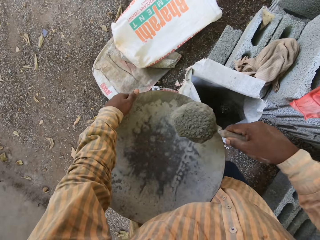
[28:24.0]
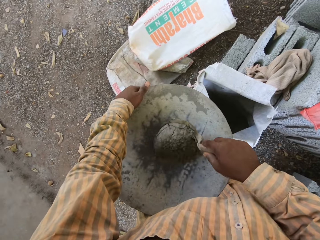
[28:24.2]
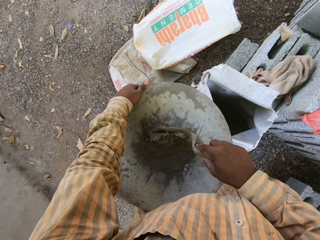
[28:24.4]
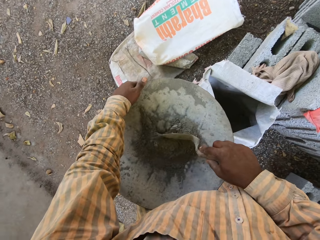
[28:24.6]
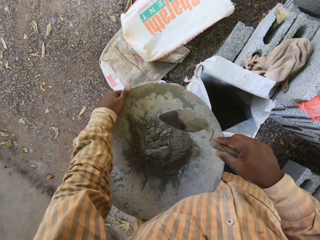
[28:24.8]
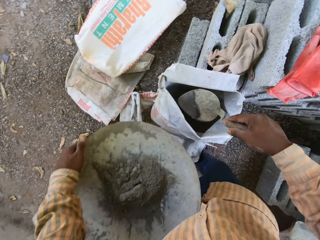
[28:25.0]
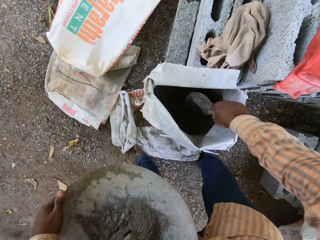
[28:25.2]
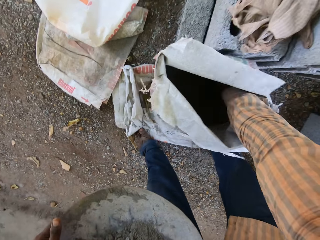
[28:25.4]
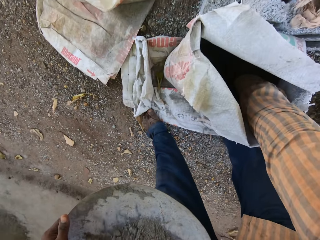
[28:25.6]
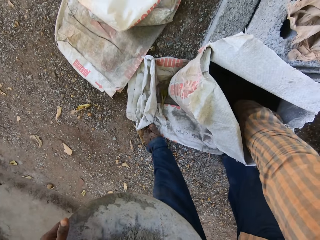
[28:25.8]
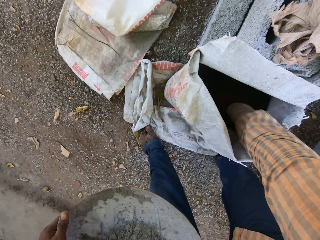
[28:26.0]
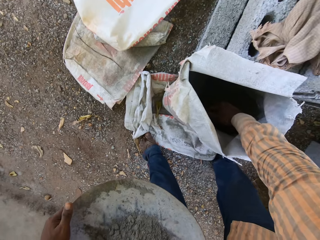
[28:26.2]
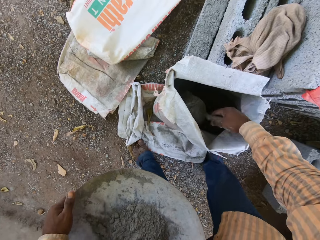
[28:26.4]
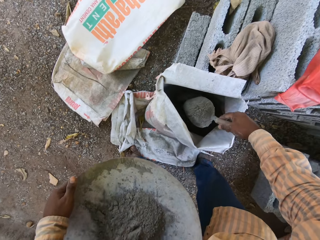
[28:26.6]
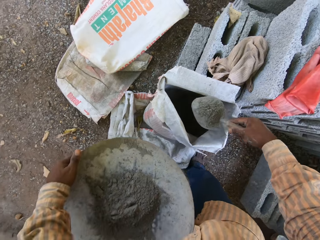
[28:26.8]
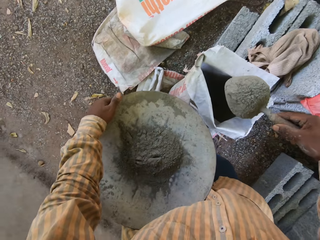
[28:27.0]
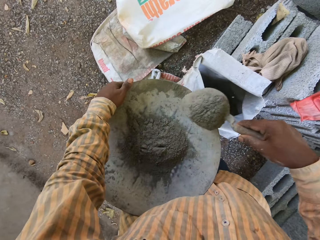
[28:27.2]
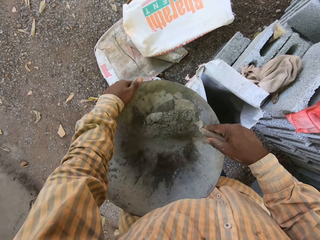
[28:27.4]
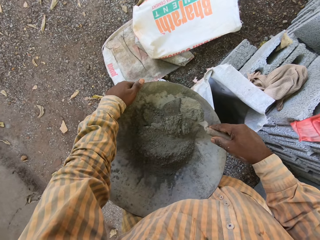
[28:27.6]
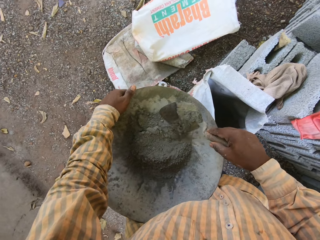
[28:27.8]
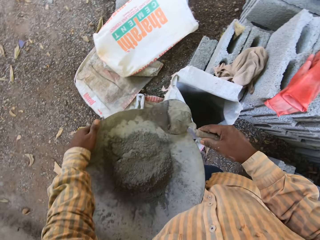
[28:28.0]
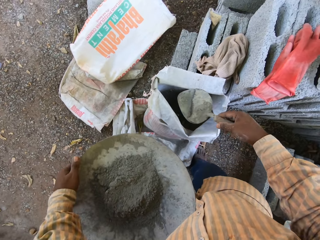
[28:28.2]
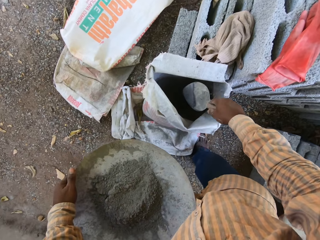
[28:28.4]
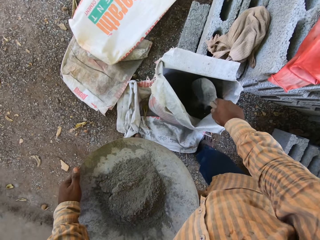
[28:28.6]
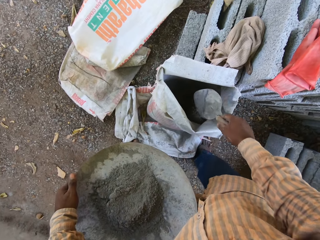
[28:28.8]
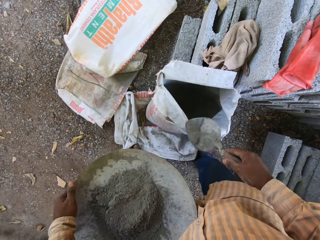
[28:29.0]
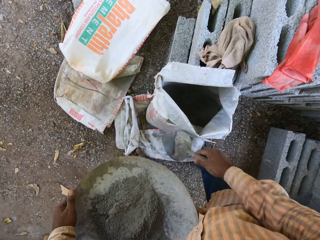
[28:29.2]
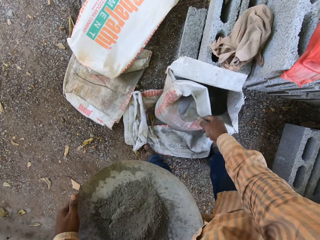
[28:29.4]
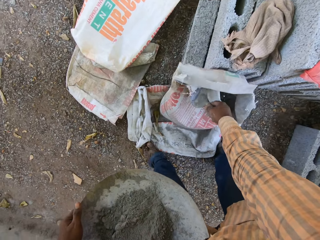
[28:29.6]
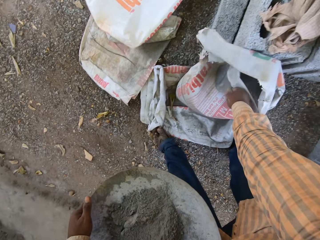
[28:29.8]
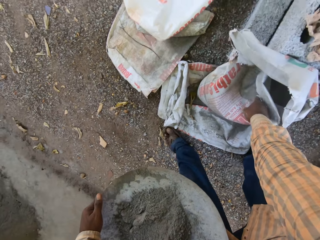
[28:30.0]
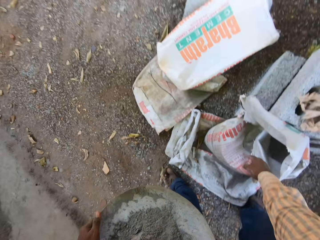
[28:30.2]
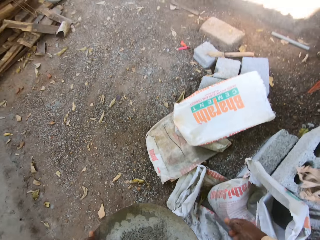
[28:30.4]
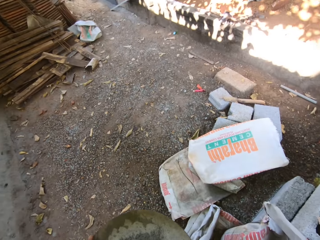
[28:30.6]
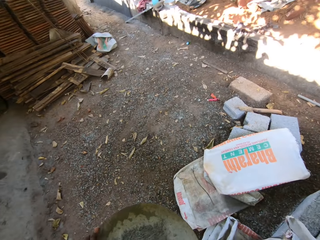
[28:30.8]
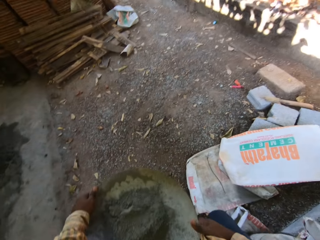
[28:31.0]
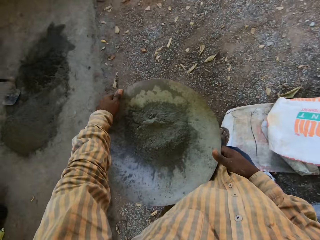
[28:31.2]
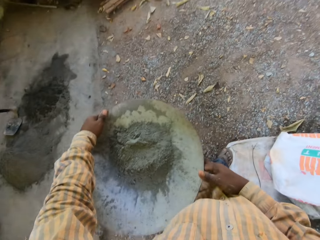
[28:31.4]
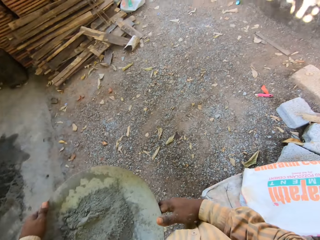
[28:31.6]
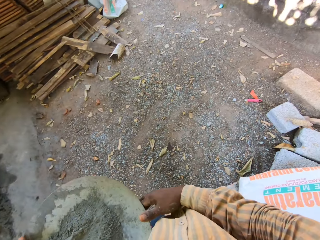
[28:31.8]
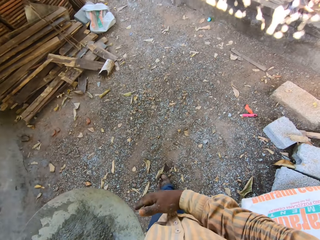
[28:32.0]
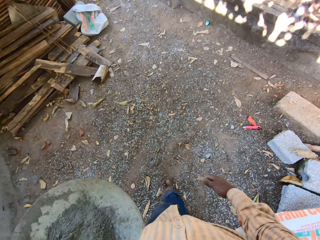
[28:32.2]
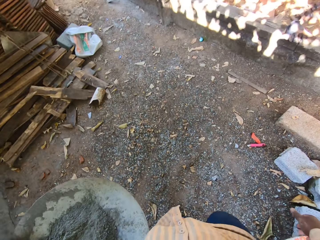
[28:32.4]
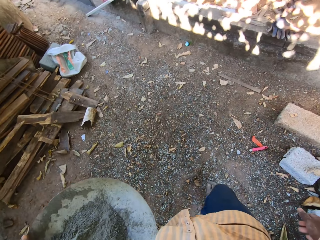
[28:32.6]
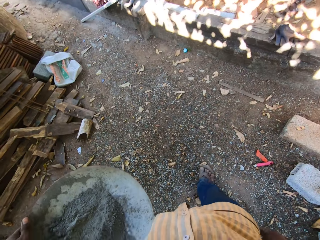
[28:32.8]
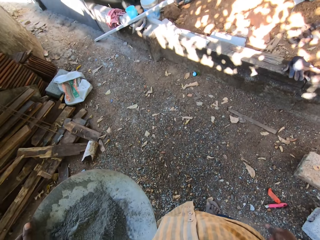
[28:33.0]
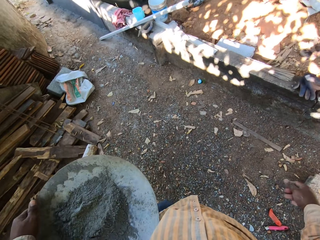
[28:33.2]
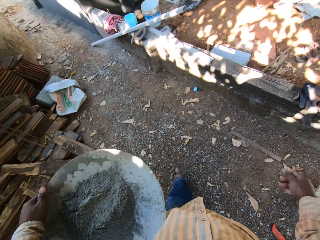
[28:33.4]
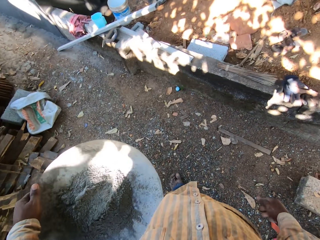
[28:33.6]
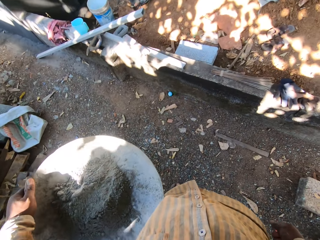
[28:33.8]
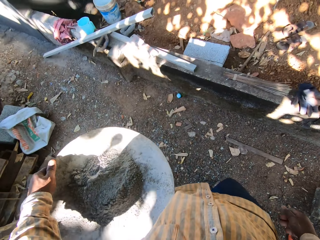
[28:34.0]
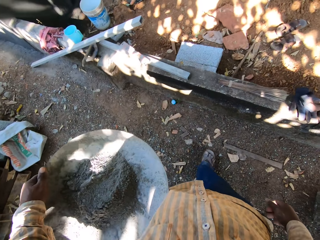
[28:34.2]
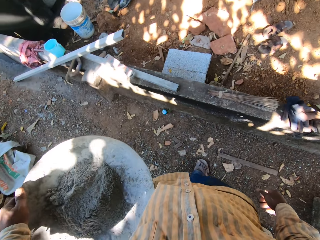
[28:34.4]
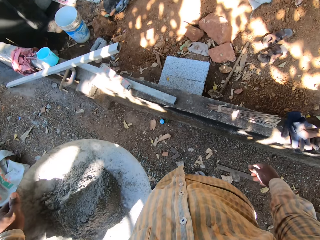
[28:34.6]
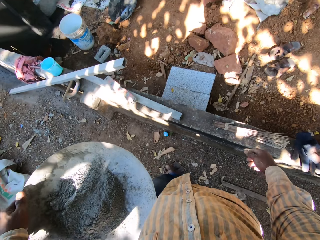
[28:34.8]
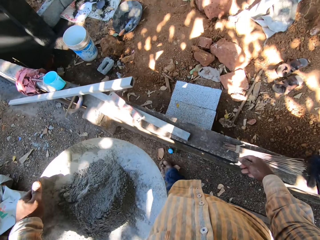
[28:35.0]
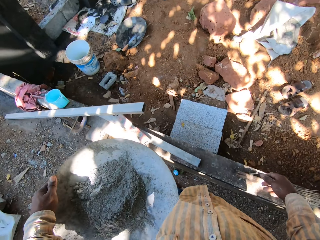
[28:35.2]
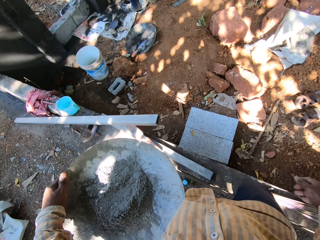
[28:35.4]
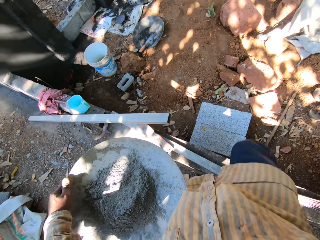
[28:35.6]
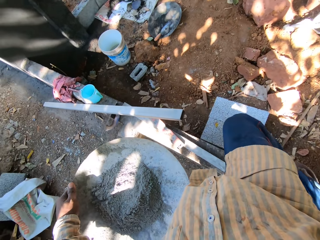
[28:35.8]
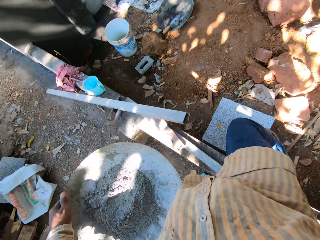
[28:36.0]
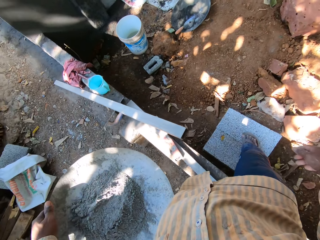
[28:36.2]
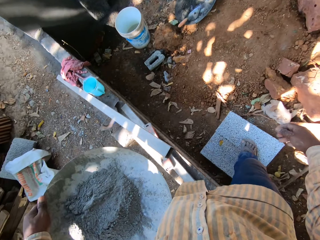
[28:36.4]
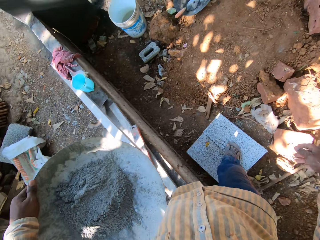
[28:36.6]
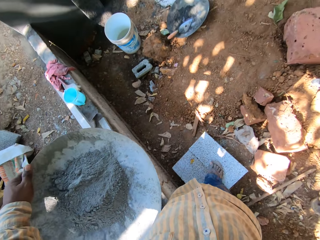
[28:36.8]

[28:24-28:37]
The camera wearer puts the cement in the aluminum basin. He scoops cement in the bag. He puts the cement in the basin. He puts cement from the trowel in the bag. He places the hand trowel on the bag of cement with his right hand. He closes the bag with the trowel. He stands up. He holds the basin with both hands. He holds the basin with his left hand. He walks towards the pillar.

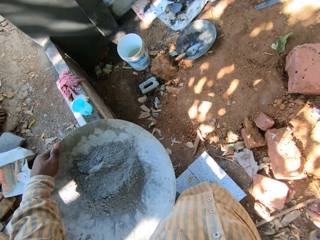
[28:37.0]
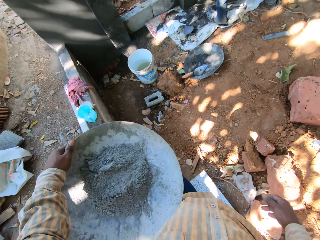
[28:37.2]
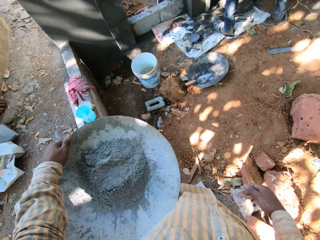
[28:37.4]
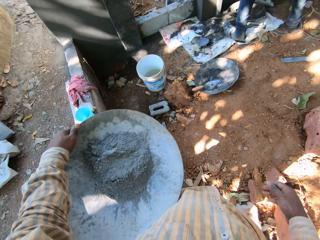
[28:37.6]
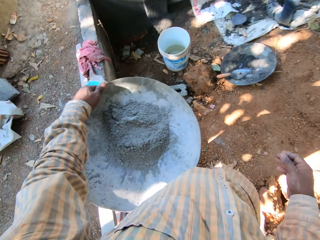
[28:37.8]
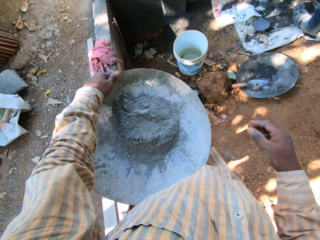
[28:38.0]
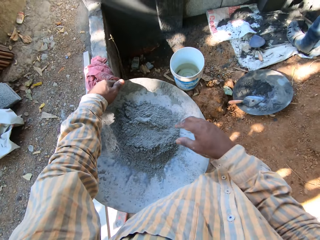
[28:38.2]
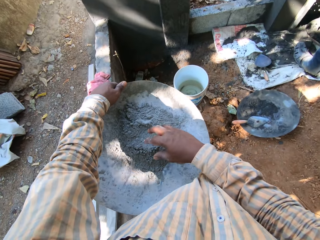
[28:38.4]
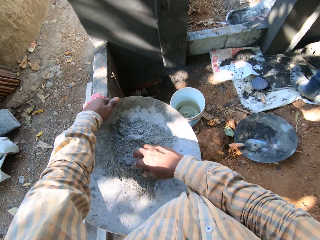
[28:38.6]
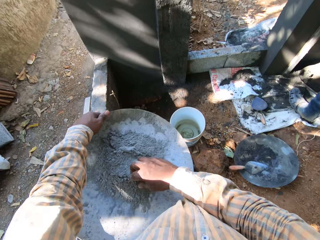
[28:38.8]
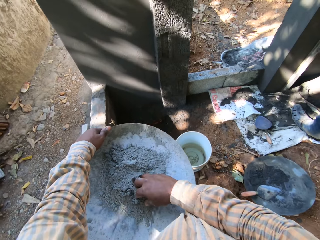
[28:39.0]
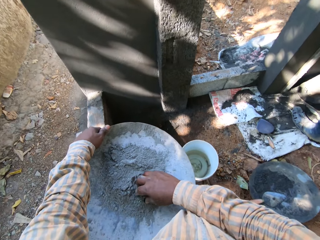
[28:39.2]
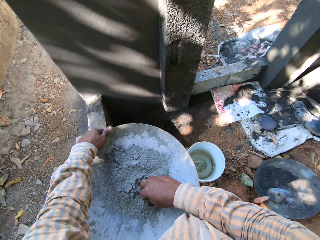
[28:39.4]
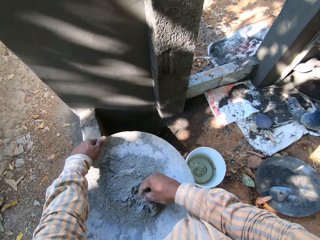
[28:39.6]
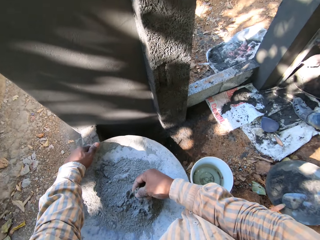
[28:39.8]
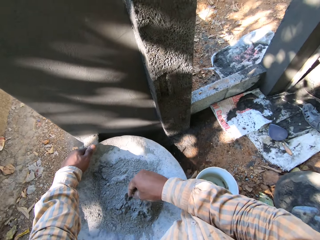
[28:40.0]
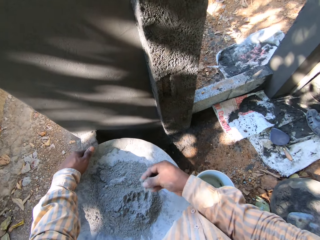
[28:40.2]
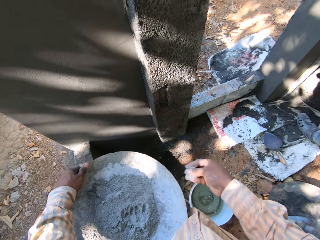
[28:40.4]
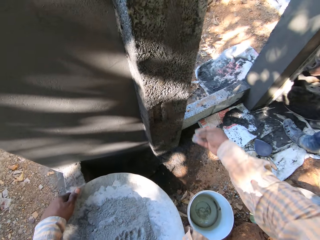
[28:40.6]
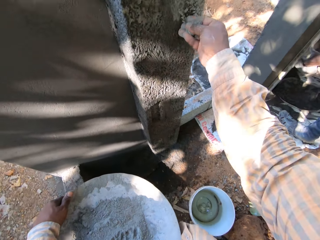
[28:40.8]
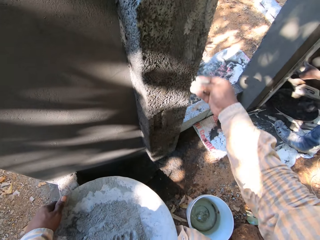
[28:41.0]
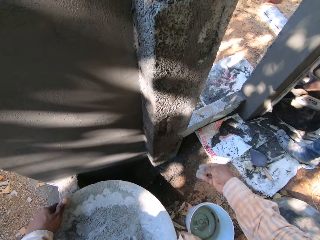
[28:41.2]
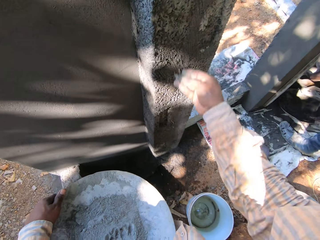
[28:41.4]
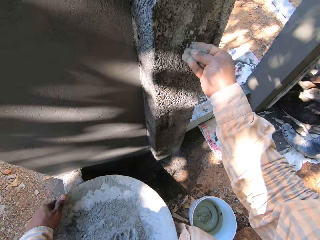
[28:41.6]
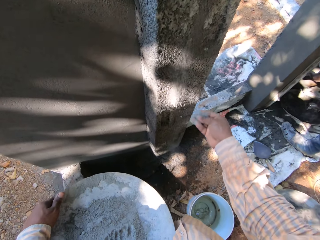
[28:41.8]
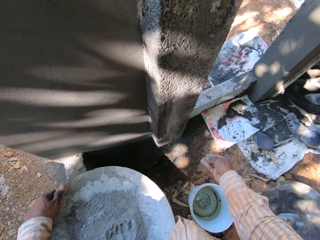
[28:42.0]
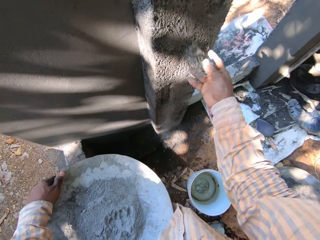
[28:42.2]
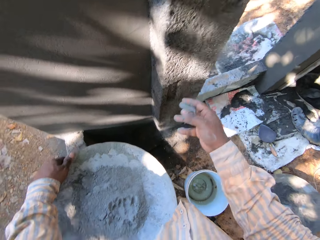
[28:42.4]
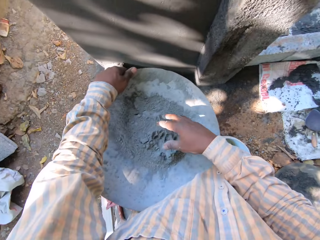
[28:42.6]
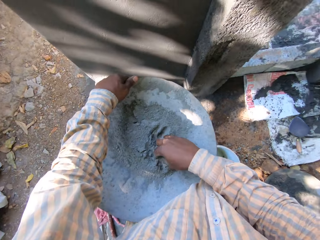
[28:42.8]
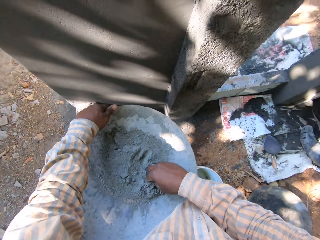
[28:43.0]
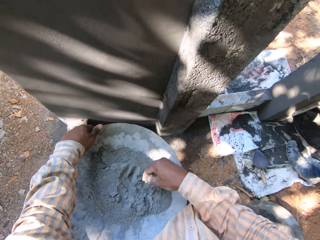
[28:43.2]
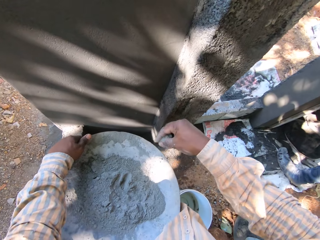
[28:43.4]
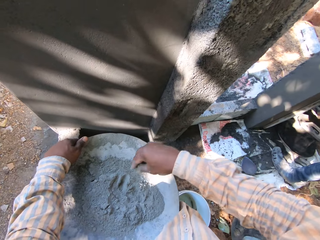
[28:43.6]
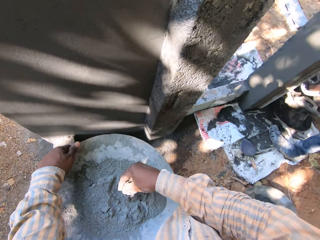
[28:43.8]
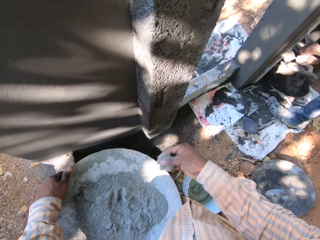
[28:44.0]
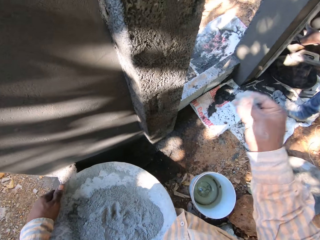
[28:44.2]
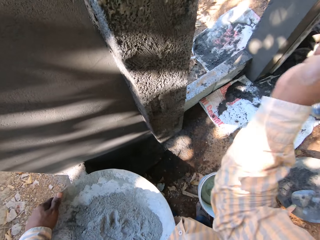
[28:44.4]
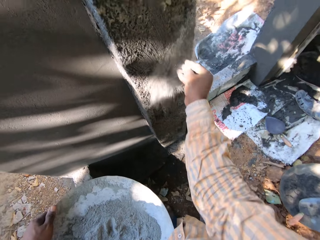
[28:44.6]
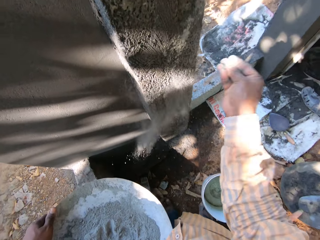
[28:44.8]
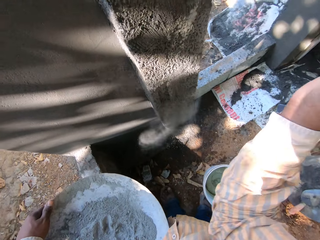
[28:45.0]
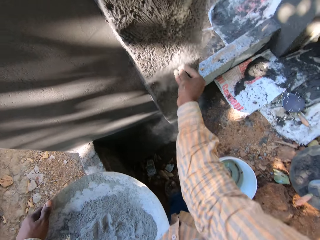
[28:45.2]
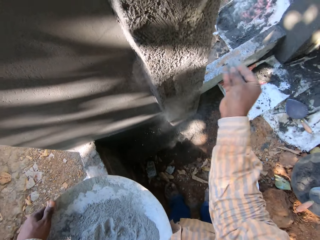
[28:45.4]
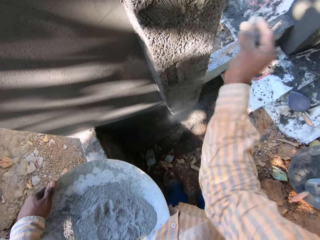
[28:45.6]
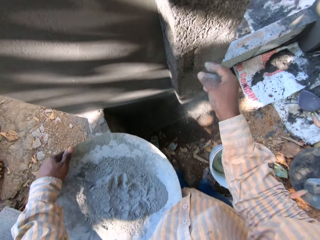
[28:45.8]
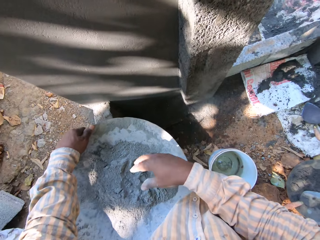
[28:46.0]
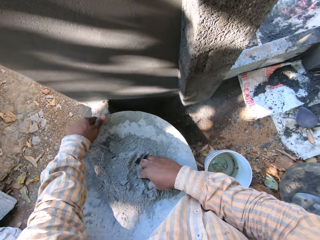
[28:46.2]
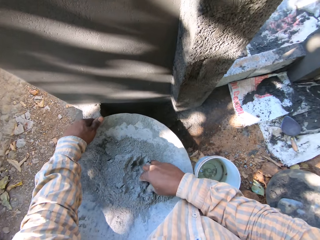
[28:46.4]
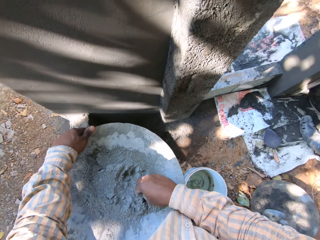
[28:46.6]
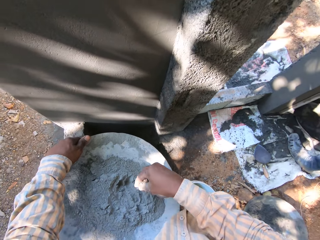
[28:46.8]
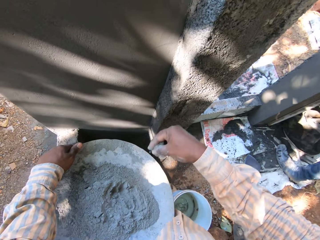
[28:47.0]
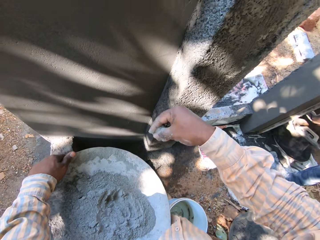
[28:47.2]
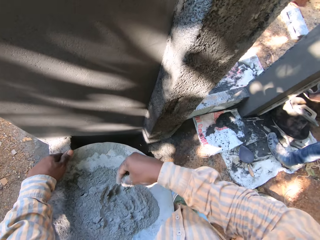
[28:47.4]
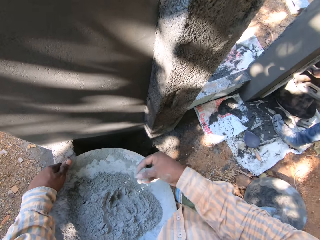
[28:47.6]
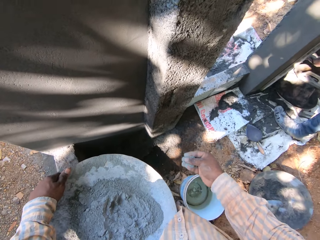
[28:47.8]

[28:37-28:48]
A man scoops cement from a head pan with his right hand. The camera wearer scoops cement from the head pan with his right hand. He sprays cement on the pillar with his right hand. The man mixes cement in the head pan with a hand trowel in his right hand. The camera wearer scoops cement from the head pan with his right hand. He sprays cement on the pillar with his right hand. He scoops cement from the head pan with his right hand.
